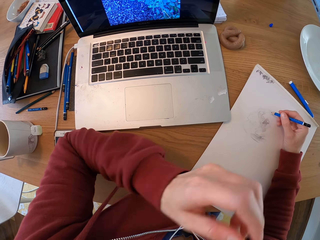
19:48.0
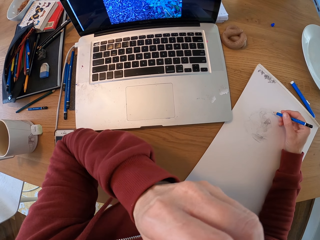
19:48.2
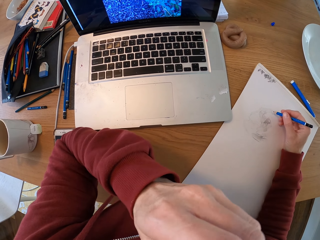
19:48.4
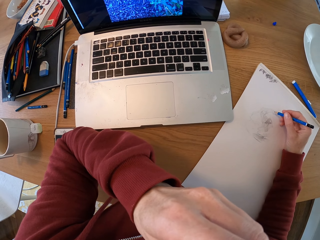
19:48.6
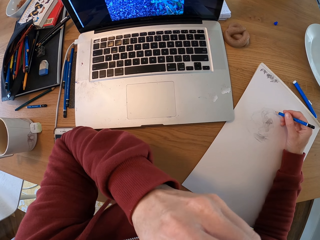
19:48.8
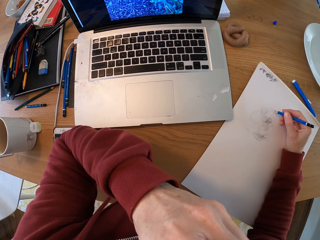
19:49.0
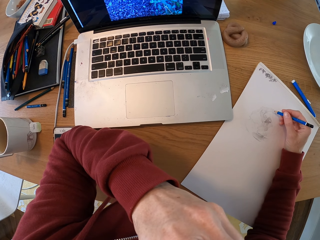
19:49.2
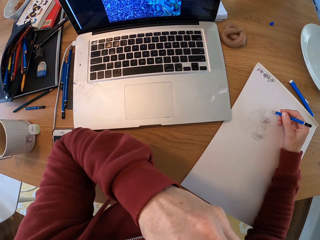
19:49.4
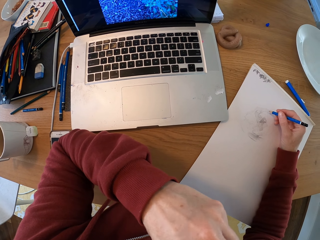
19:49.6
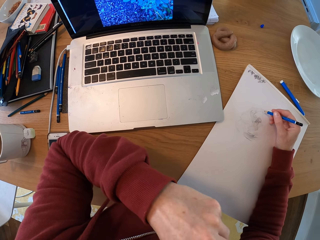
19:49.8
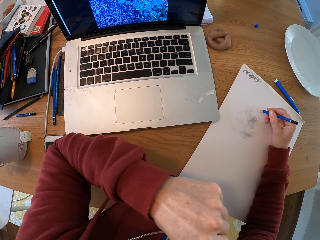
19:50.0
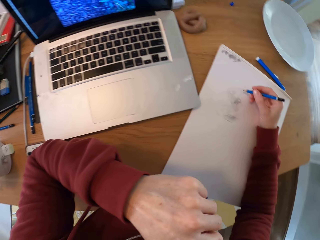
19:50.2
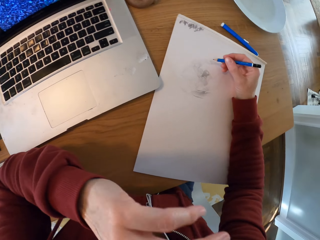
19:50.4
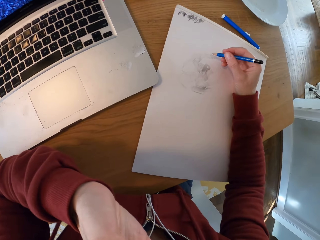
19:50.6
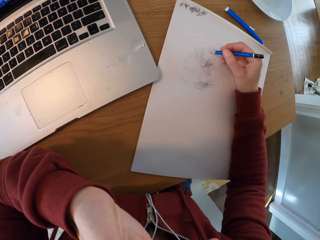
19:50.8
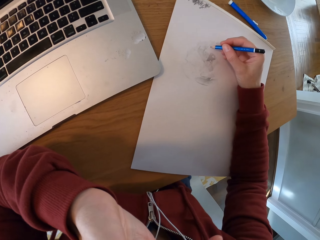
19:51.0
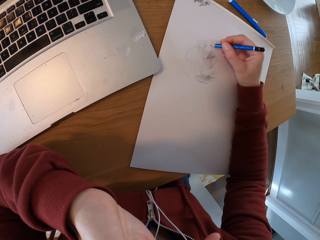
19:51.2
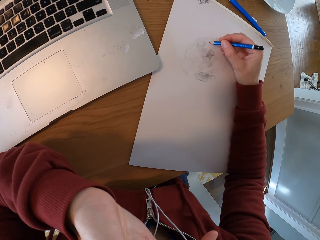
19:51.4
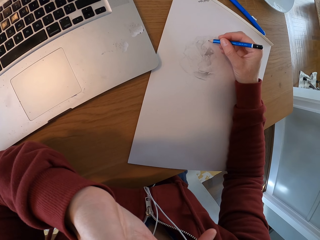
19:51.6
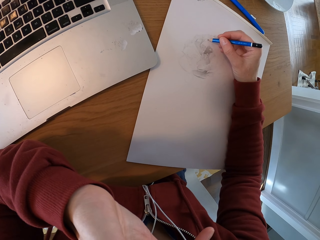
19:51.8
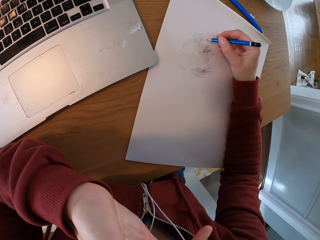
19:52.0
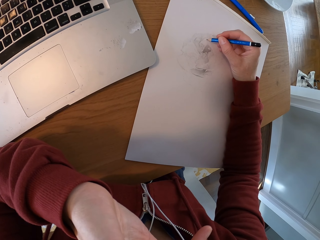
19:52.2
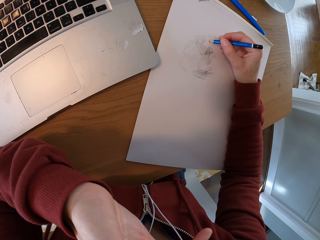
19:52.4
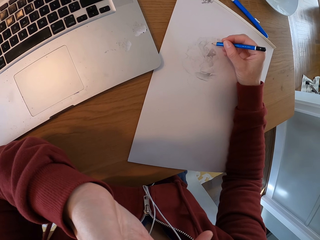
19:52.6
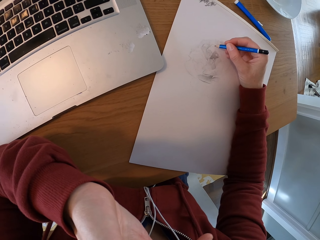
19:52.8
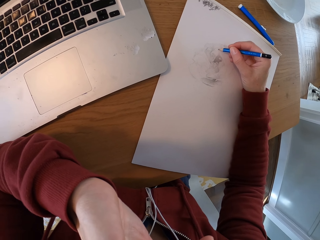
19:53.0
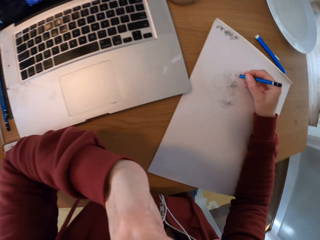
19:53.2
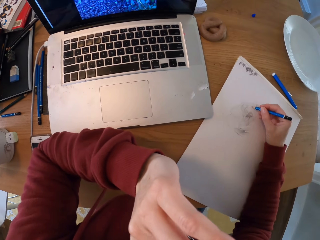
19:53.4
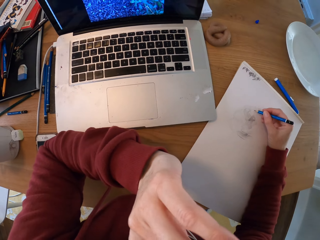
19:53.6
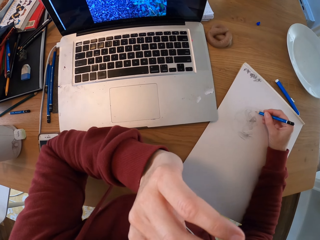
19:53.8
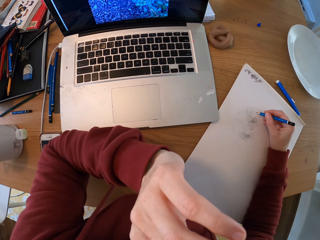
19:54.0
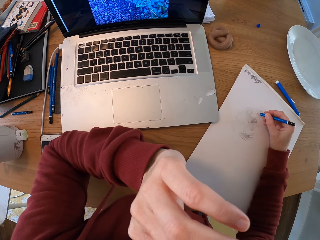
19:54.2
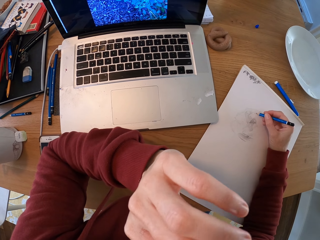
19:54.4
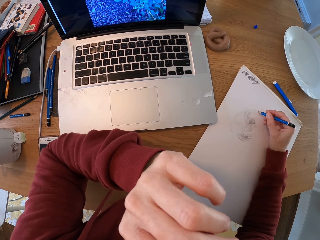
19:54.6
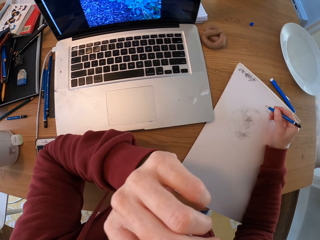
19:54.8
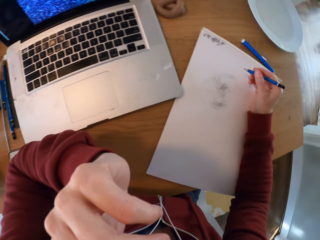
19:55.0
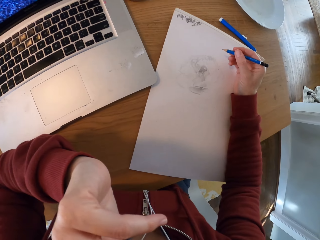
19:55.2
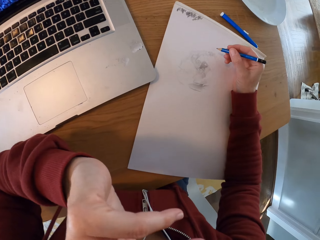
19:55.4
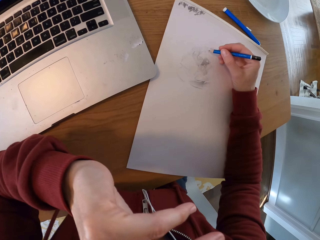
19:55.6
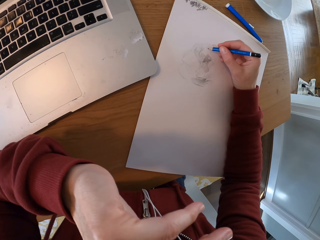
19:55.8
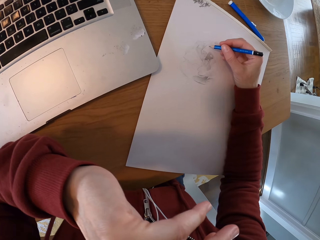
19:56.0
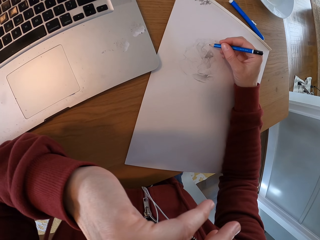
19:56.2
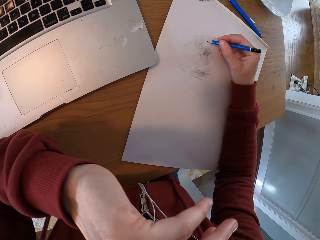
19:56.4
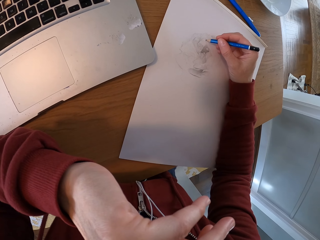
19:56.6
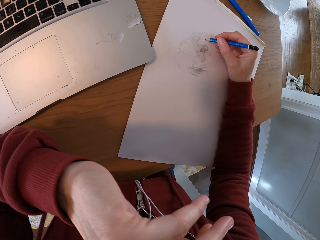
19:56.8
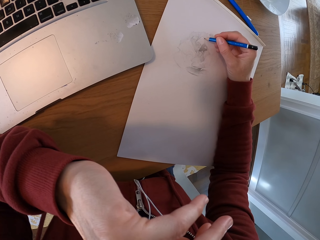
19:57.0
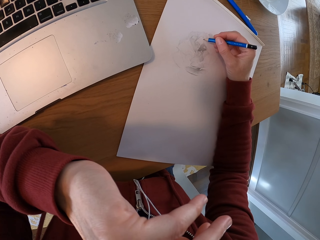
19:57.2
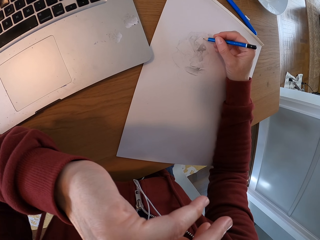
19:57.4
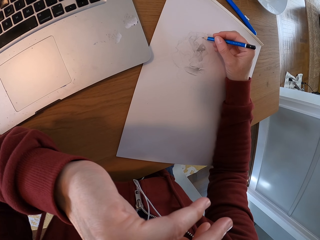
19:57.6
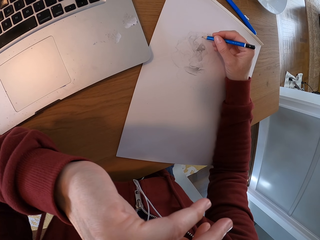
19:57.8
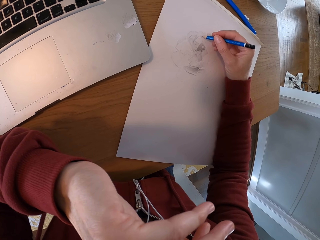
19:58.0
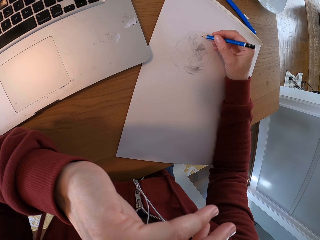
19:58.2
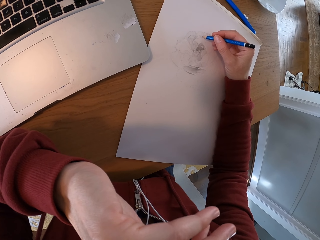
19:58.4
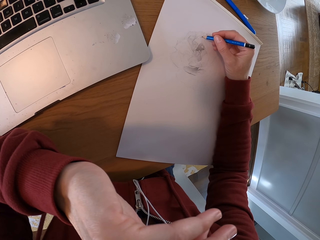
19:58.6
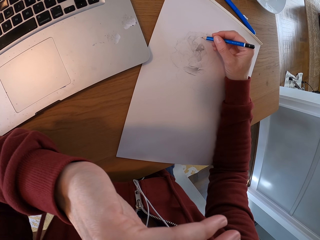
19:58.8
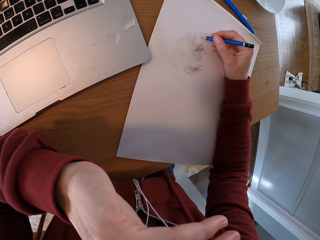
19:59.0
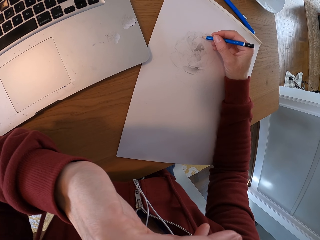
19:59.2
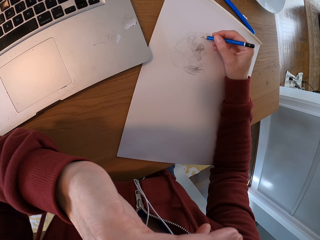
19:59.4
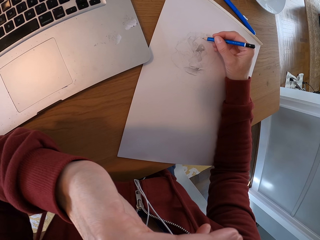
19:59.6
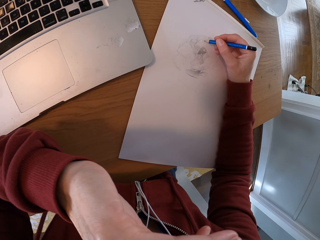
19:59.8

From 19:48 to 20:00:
The camera wearer checks the laptop. They draw with a pencil on the drawing board. They check the laptop. They draw with a pencil on the drawing board.

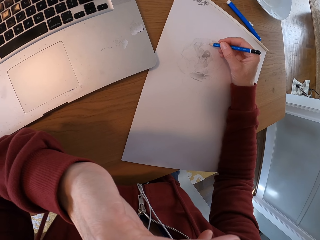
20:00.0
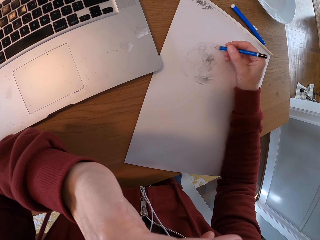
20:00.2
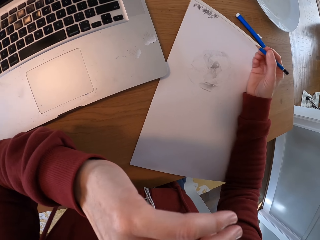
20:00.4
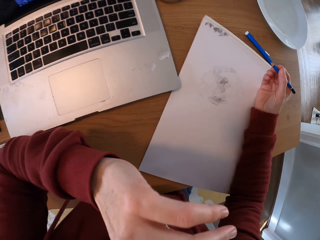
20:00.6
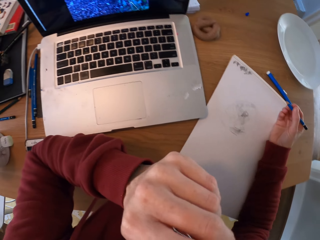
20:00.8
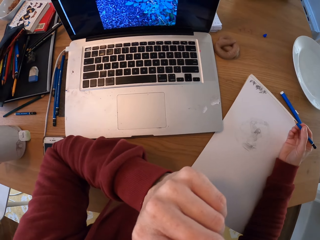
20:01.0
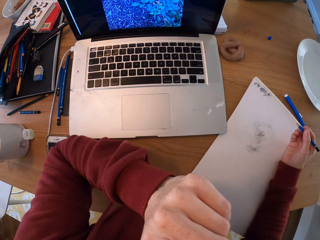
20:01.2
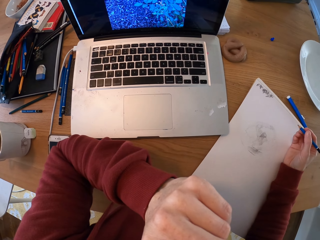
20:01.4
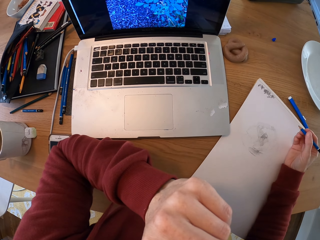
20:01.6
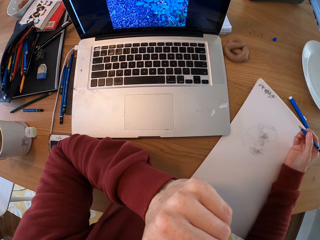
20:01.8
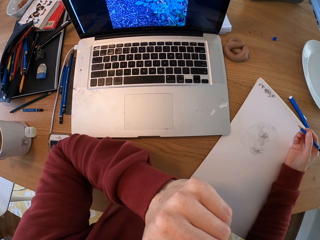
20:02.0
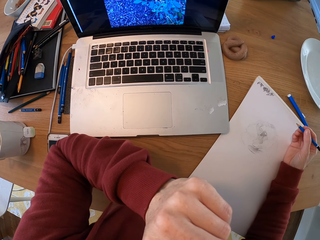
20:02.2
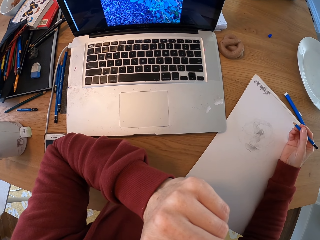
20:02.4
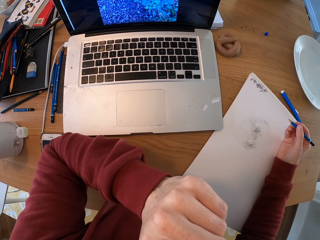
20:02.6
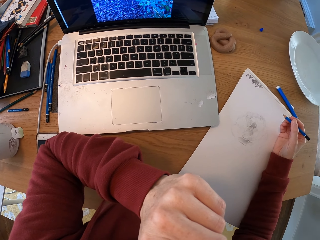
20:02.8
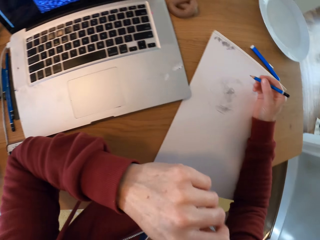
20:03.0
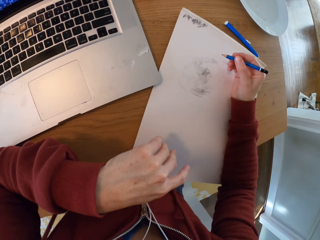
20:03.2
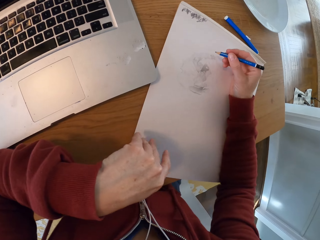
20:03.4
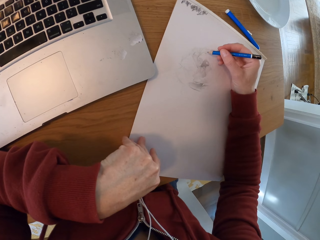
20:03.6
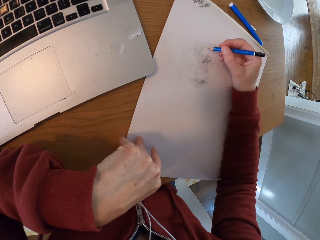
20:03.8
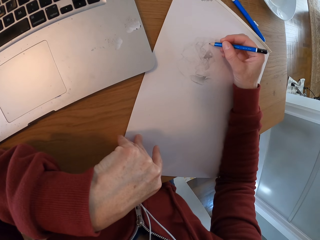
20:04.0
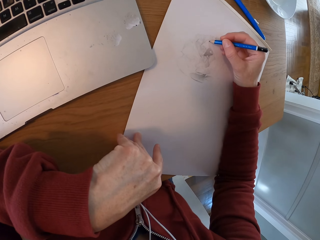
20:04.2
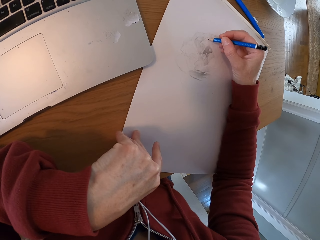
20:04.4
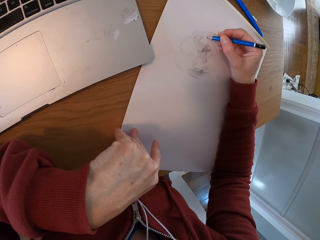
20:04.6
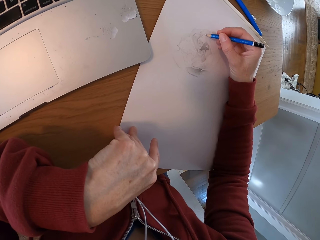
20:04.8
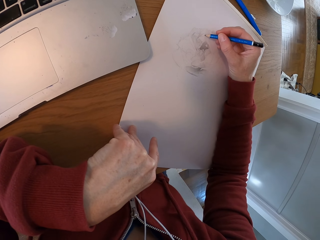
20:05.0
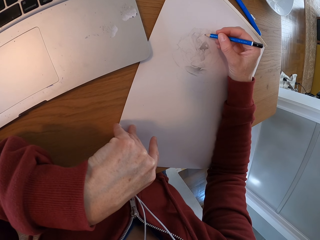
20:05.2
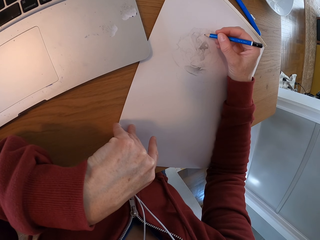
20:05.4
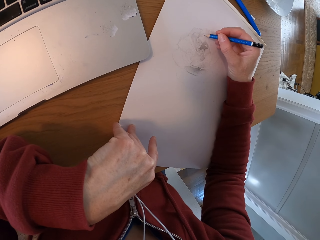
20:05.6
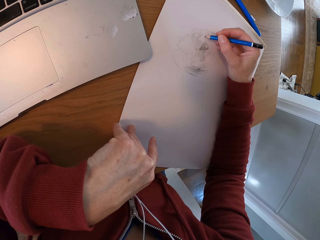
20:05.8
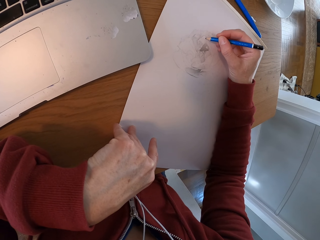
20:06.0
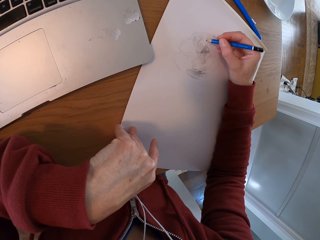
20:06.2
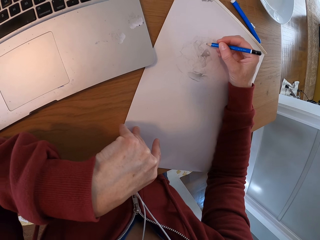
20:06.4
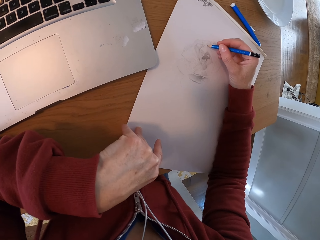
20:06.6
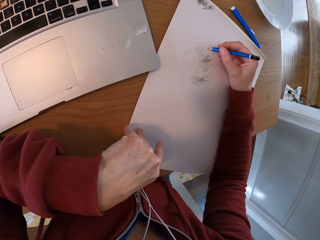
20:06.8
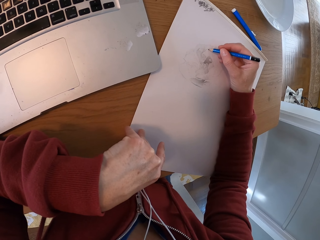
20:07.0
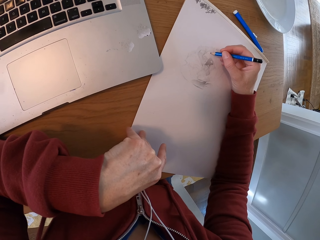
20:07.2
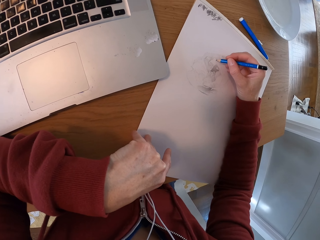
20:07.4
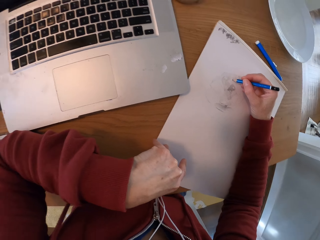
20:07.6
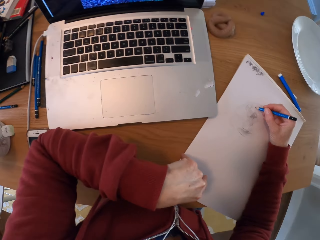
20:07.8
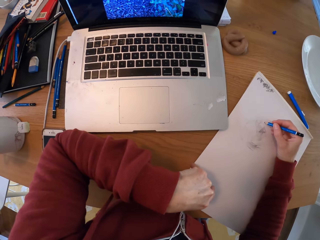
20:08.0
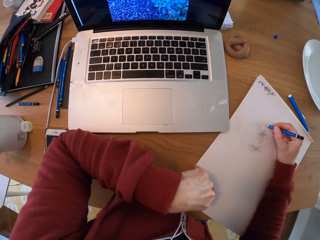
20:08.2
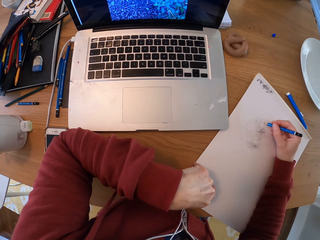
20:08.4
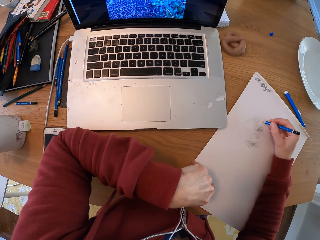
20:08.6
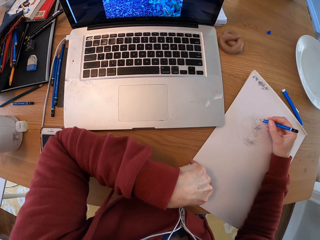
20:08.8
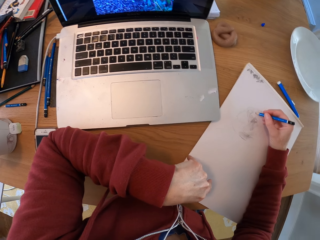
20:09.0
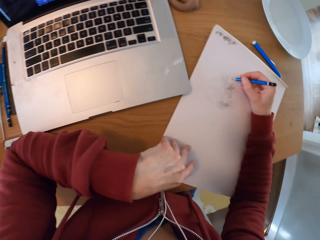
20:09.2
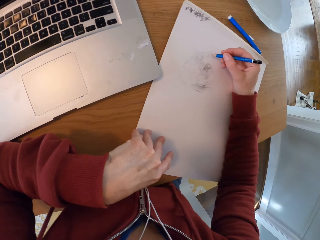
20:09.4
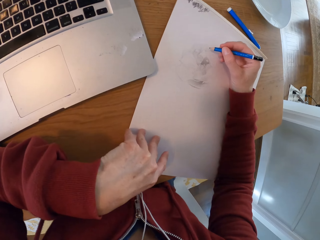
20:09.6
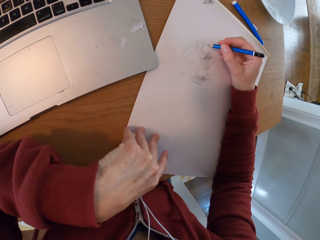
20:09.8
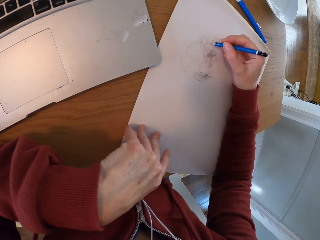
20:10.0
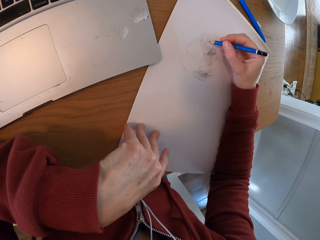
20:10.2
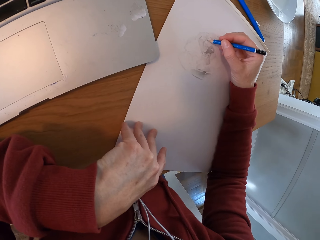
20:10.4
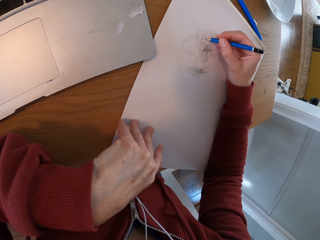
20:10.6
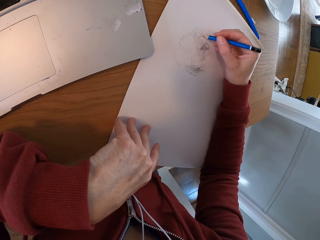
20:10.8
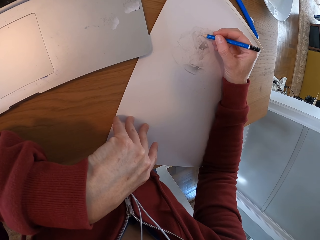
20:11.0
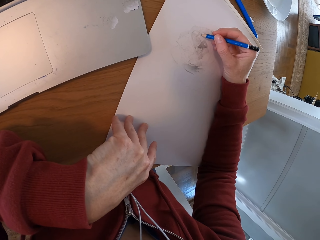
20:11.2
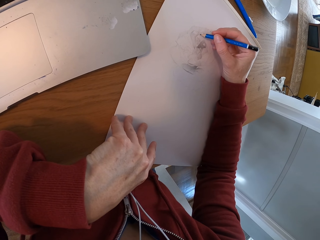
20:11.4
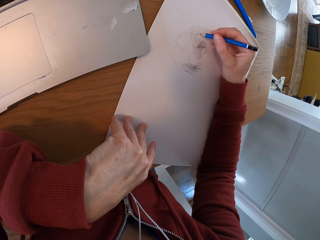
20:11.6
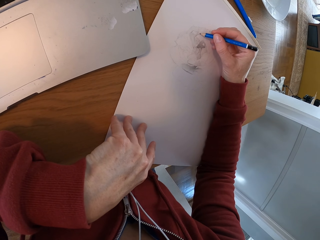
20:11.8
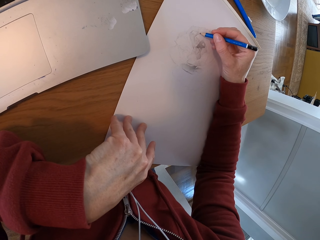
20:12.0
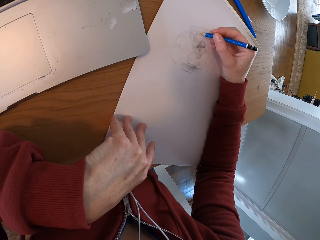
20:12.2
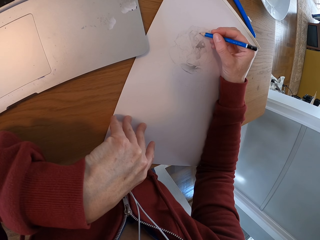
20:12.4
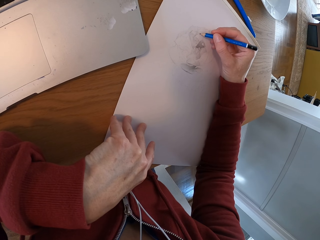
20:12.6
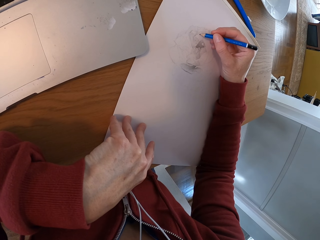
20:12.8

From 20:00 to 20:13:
The camera wearer turns around the room. They check the laptop. They draw with a pencil on the drawing board. They draw with a pencil on the drawing board again. They check the laptop. They draw with a pencil on the drawing board.
